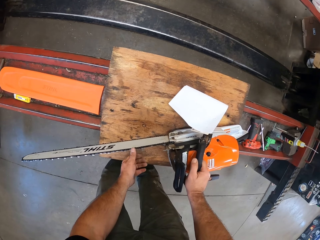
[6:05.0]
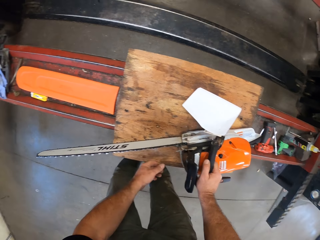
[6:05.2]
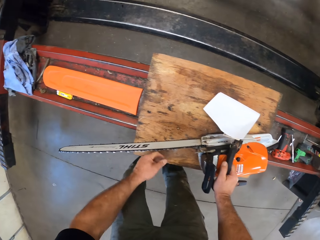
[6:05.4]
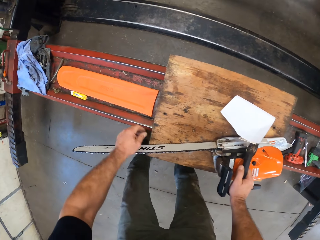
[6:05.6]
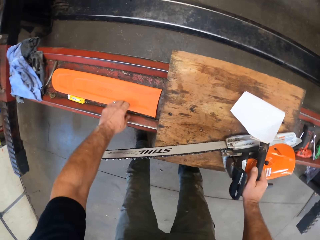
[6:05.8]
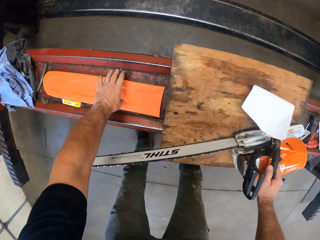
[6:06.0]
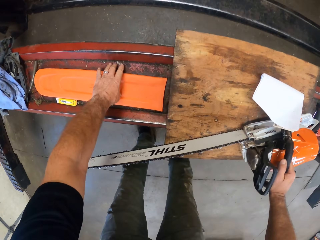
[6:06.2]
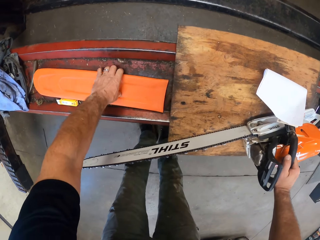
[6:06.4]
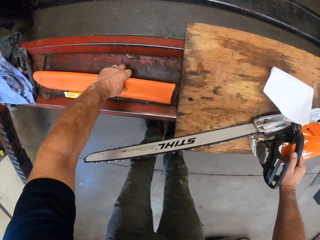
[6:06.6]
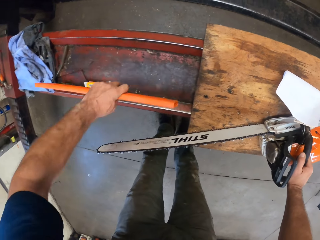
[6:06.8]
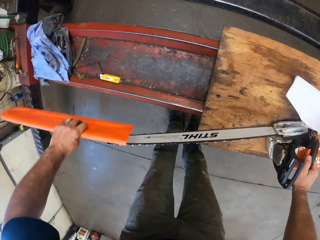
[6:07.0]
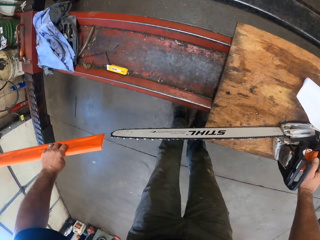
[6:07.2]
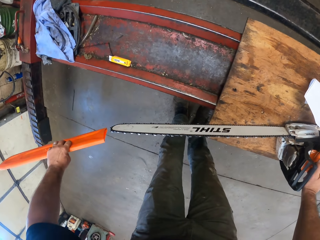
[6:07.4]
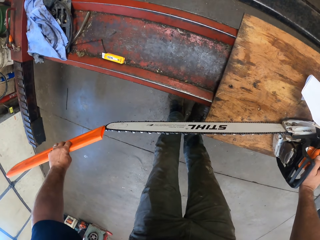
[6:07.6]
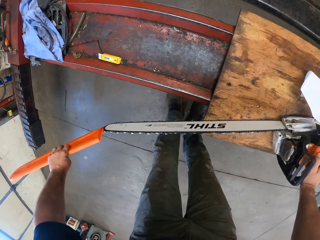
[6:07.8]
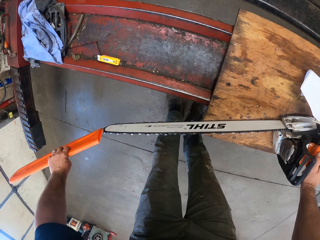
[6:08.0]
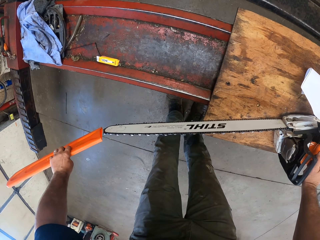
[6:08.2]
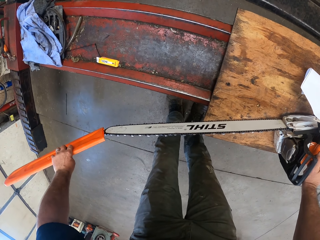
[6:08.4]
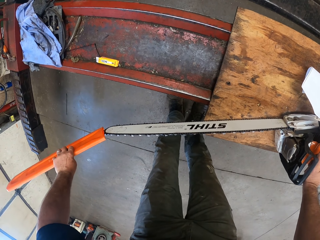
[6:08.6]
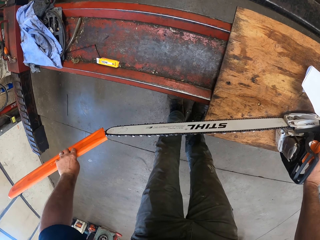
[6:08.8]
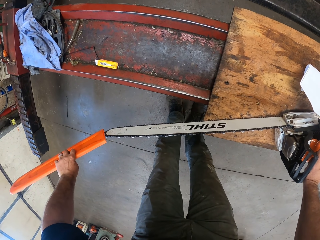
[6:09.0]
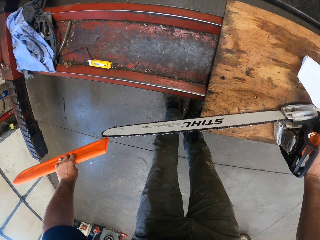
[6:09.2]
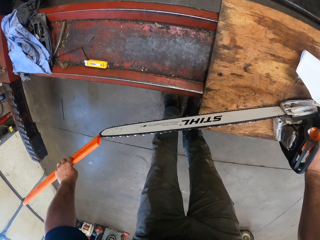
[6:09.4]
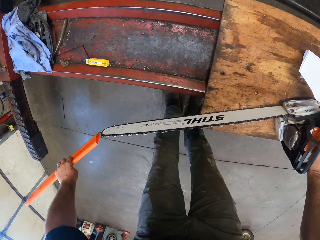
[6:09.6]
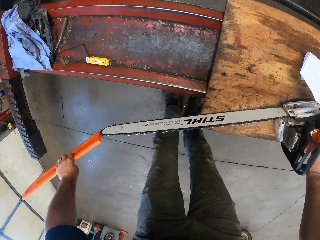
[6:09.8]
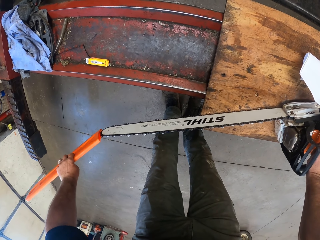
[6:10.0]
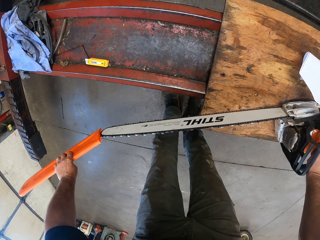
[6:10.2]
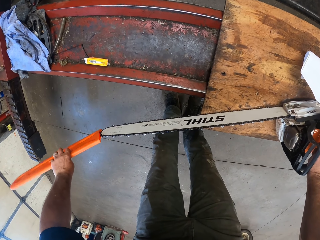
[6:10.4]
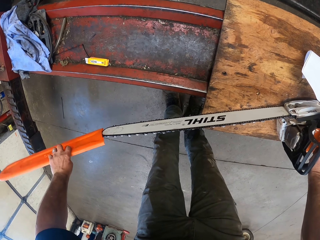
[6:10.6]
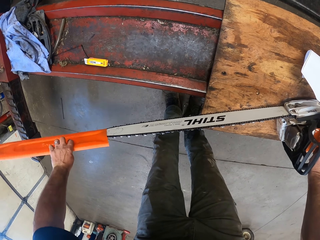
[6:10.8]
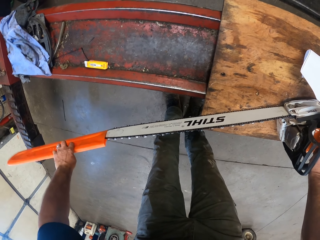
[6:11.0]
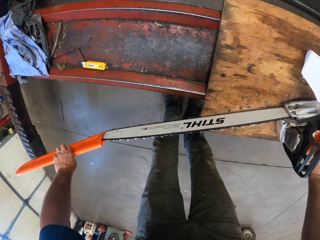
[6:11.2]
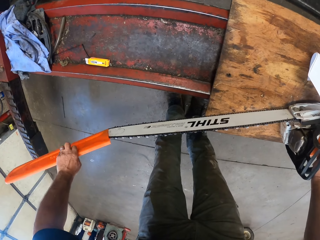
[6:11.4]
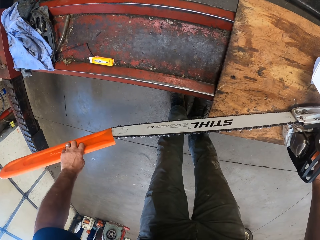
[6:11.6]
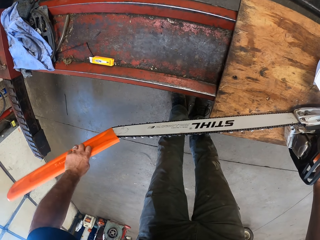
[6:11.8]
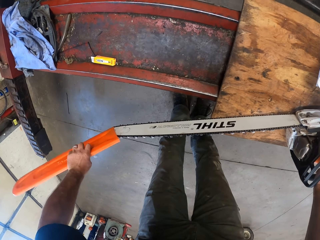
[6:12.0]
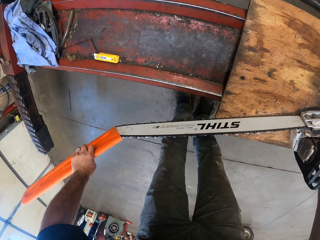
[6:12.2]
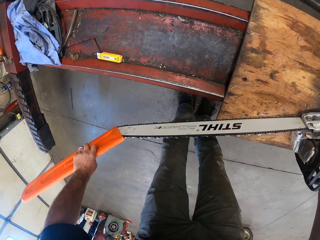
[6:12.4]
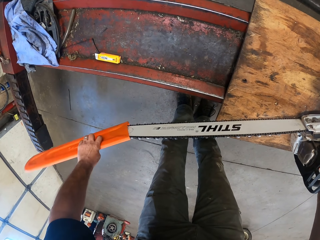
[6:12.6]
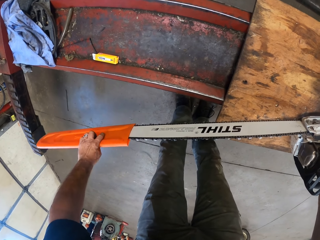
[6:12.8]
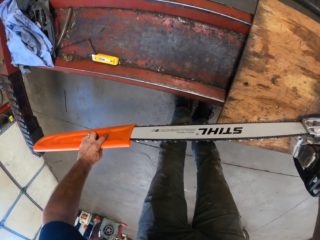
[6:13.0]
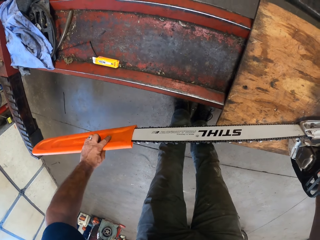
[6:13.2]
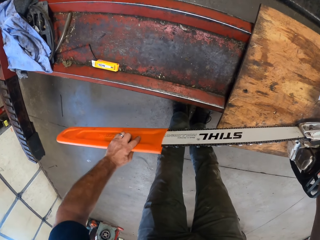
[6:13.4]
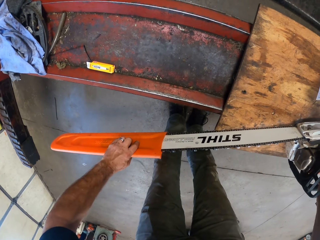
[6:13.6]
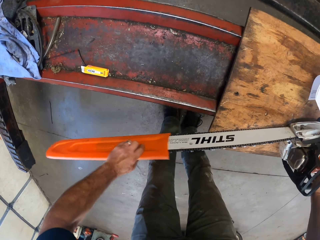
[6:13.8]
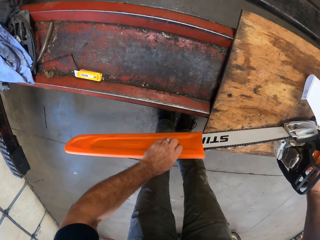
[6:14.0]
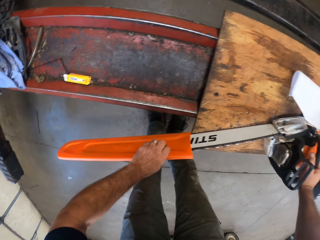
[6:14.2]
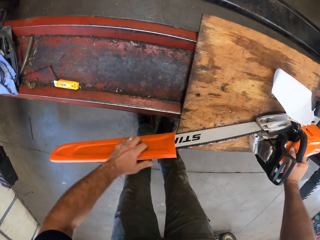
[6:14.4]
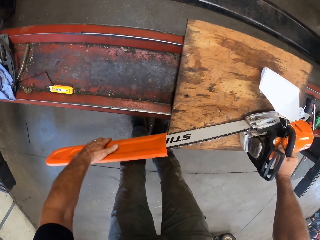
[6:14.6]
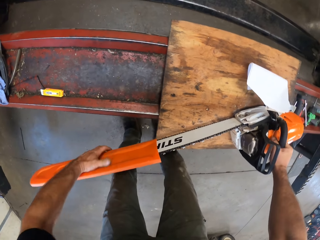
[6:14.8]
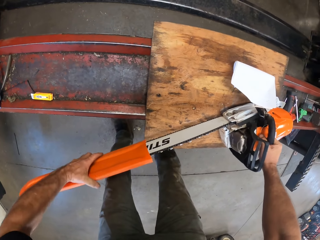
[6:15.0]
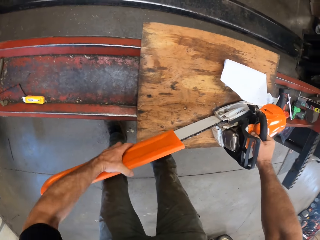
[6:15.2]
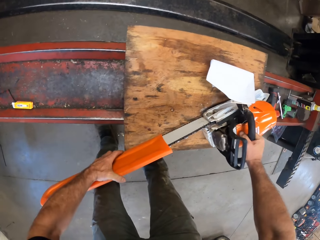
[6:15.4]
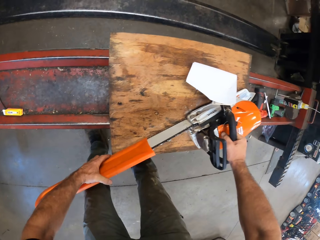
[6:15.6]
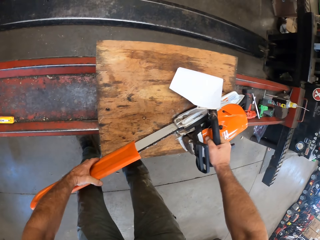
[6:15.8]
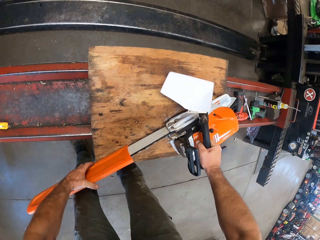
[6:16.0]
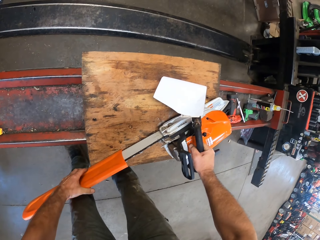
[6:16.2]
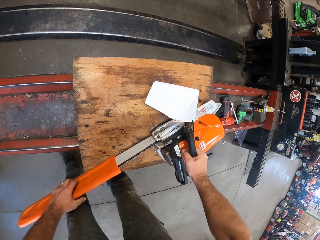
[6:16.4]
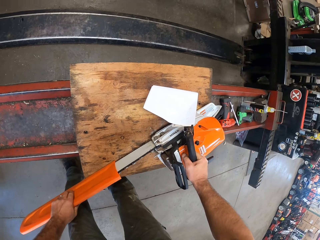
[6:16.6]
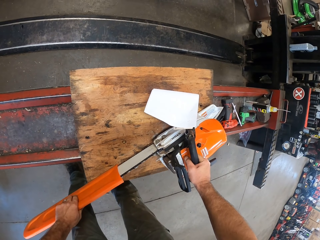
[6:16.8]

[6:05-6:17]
The camera wearer touches the chainsaw blade with his left hand. He picks up the blade cover from the lift with his left hand. He covers the chainsaw blade with the blade cover.

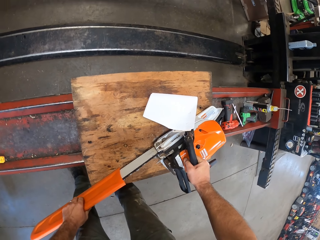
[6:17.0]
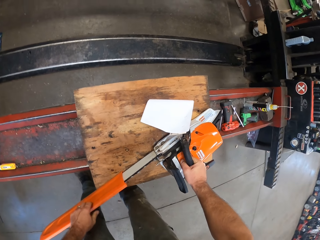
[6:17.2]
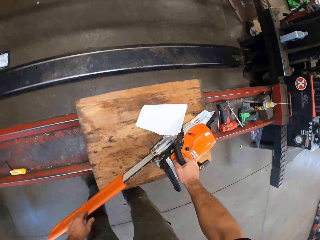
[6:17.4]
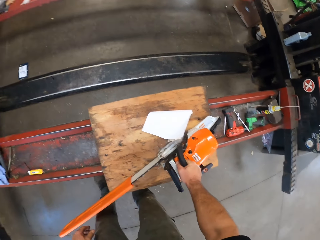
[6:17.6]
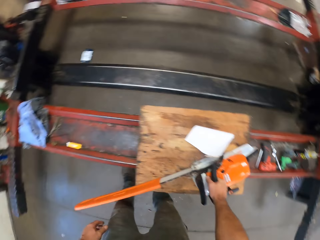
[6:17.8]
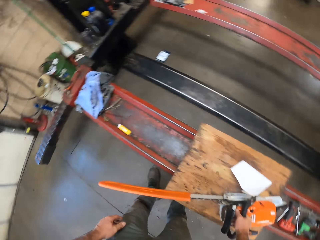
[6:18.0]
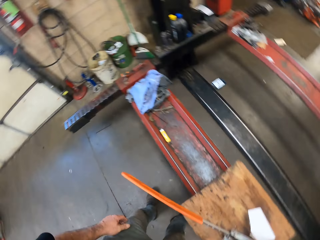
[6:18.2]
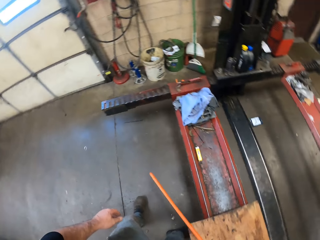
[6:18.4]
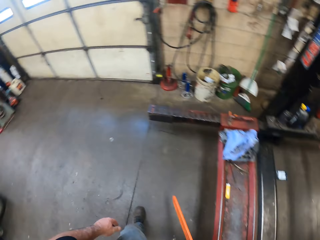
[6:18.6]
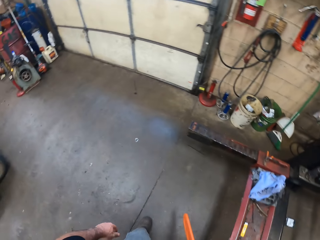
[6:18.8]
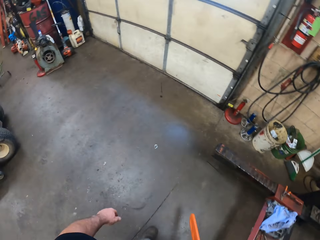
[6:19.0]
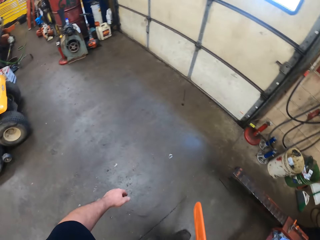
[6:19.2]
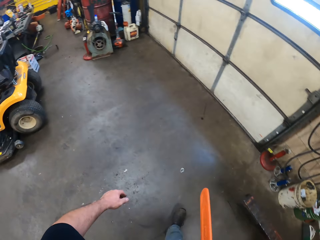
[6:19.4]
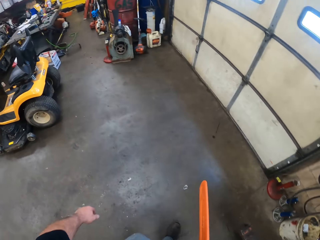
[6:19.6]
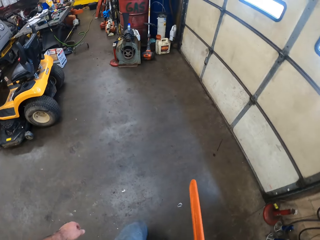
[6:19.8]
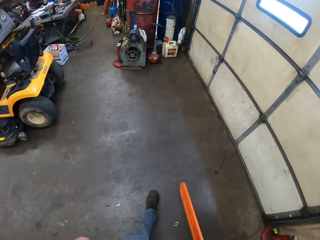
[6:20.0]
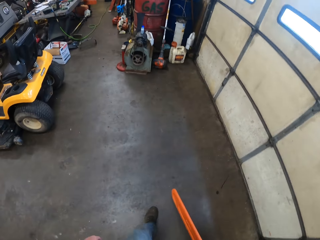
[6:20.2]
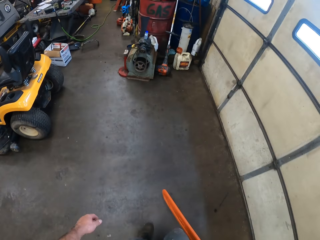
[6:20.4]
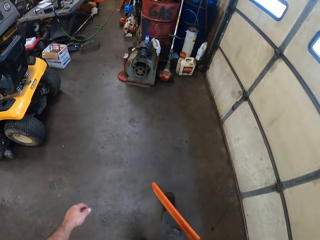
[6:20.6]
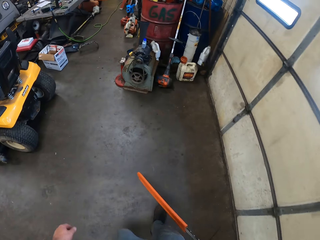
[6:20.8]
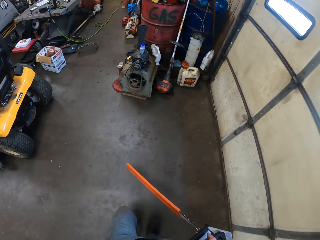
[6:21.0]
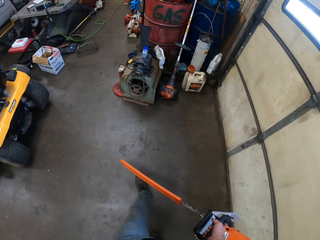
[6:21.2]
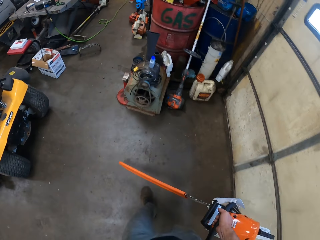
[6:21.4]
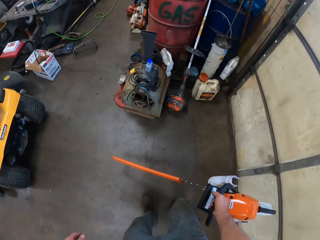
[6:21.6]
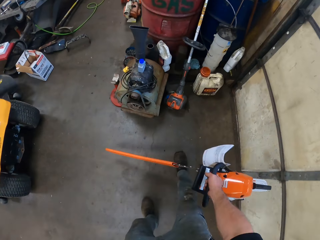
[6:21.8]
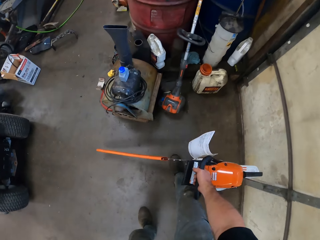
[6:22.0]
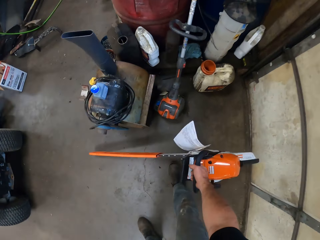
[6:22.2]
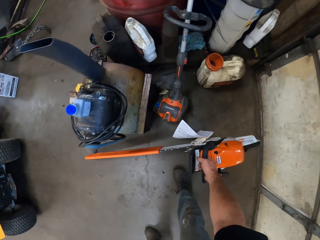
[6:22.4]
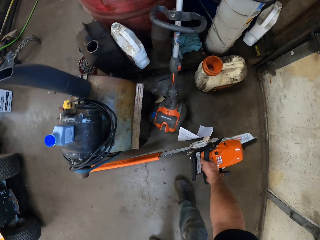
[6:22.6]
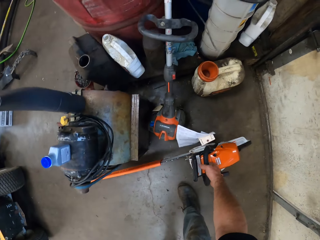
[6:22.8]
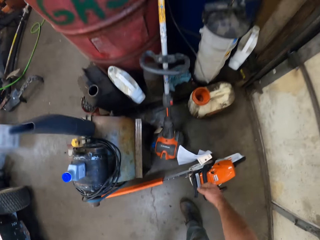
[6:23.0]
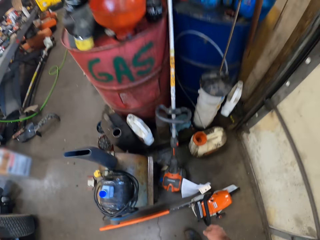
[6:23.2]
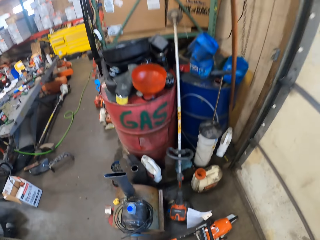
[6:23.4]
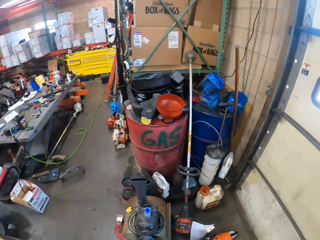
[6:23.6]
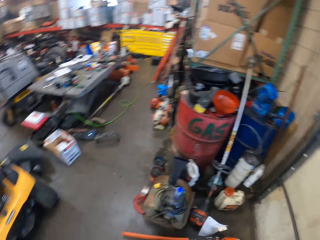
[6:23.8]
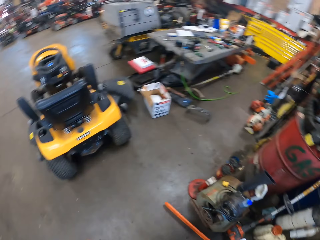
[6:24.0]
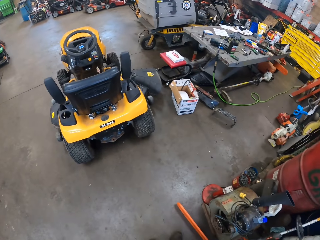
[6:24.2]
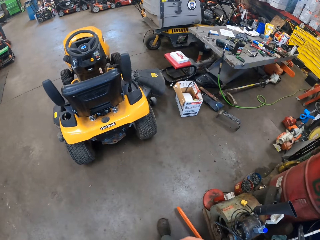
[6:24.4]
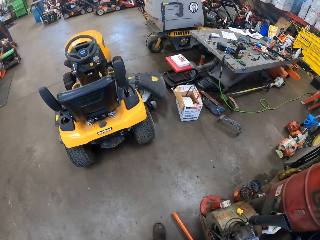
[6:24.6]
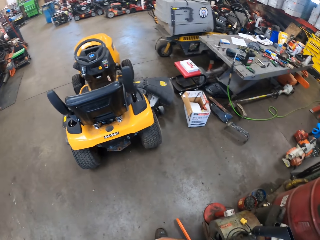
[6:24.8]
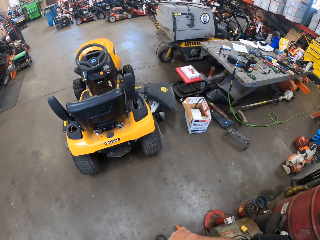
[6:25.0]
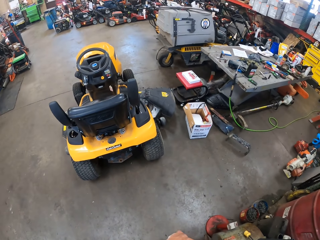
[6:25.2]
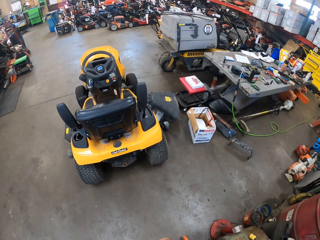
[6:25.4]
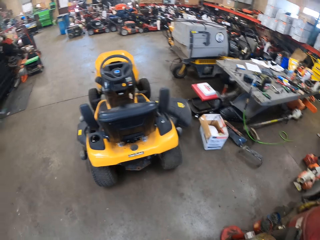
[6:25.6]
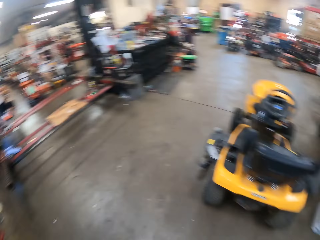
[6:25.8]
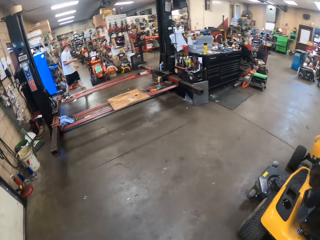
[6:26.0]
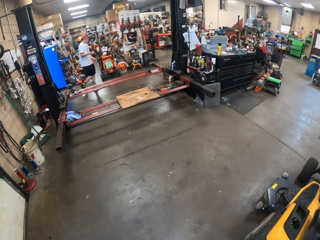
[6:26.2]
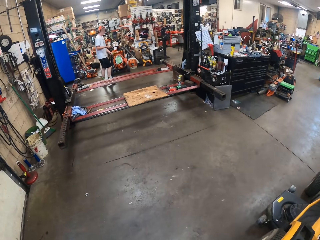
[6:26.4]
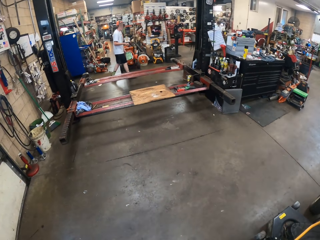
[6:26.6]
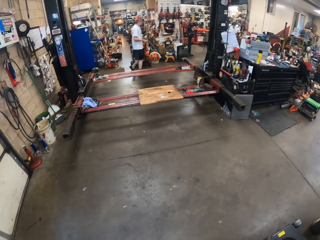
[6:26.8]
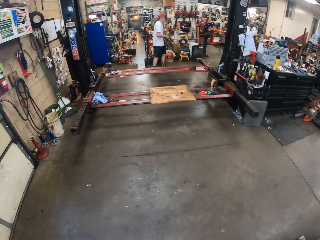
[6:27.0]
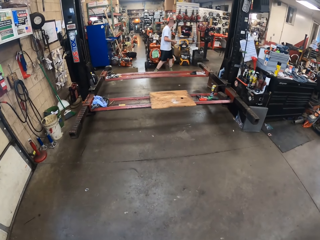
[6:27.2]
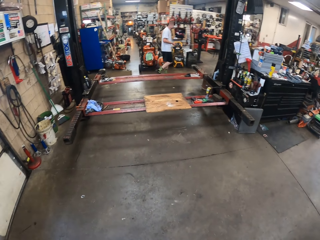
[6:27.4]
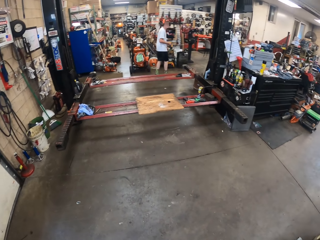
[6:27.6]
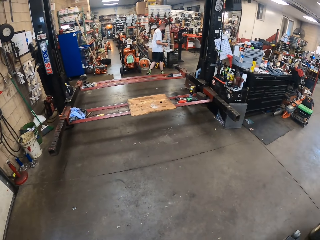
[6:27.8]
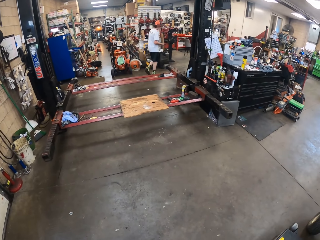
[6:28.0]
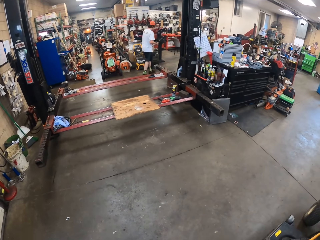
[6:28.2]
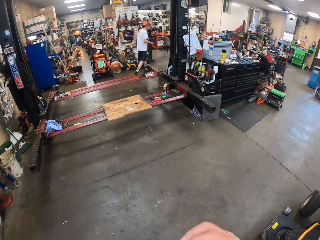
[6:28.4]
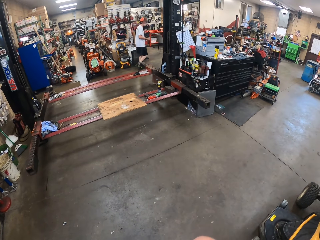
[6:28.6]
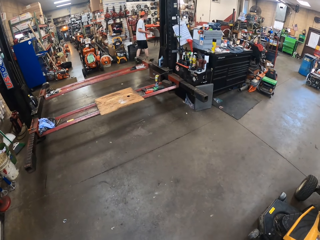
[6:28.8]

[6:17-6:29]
The camera wearer turns around. He picks up the chainsaw from the wood on the lift with his right hand. He carries the chainsaw. He drops the chainsaw onto the floor. He turns around and looks around the garage. A man walks into the workshop. The man walks around the garage.
